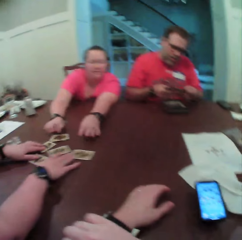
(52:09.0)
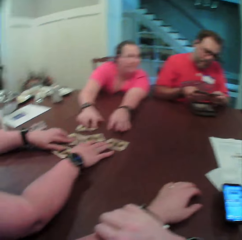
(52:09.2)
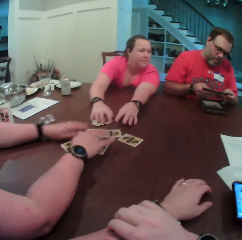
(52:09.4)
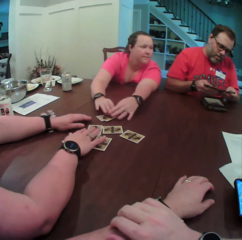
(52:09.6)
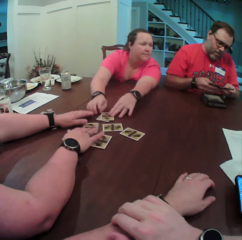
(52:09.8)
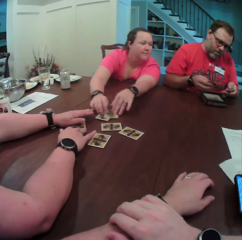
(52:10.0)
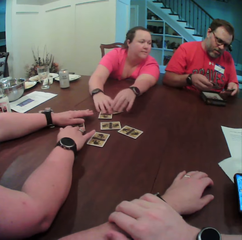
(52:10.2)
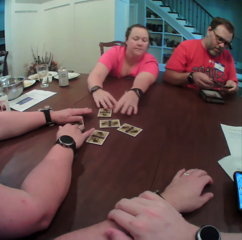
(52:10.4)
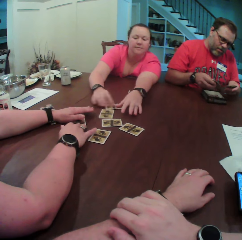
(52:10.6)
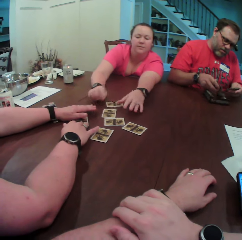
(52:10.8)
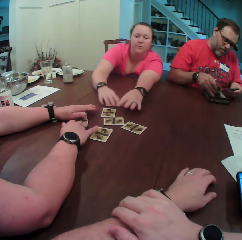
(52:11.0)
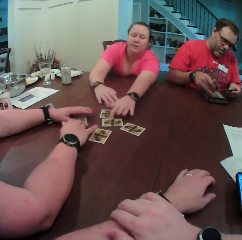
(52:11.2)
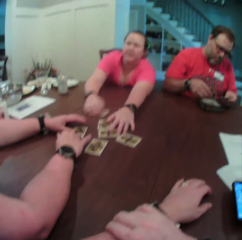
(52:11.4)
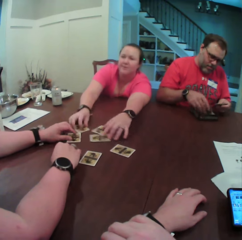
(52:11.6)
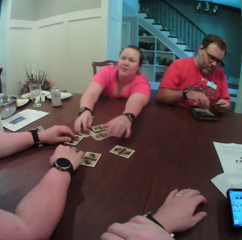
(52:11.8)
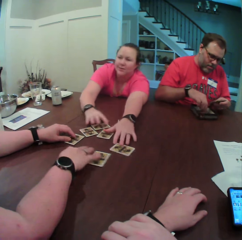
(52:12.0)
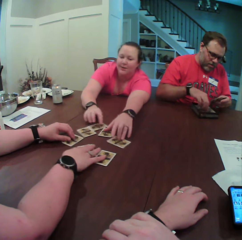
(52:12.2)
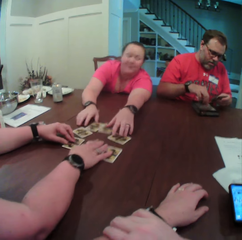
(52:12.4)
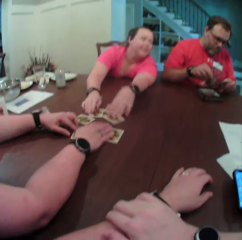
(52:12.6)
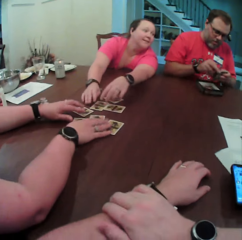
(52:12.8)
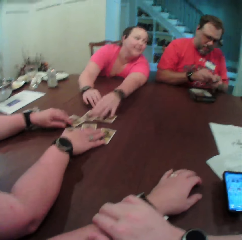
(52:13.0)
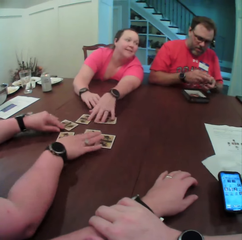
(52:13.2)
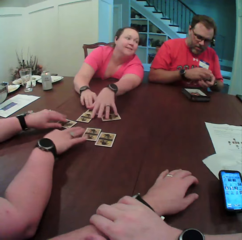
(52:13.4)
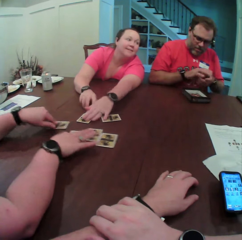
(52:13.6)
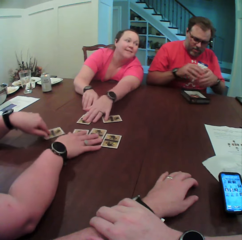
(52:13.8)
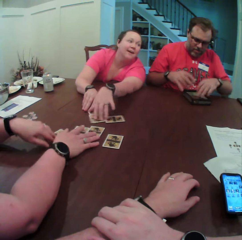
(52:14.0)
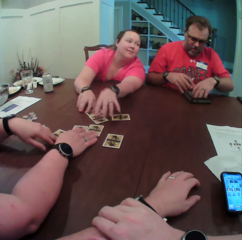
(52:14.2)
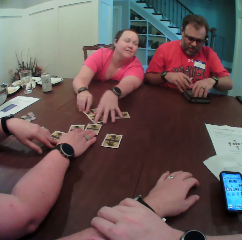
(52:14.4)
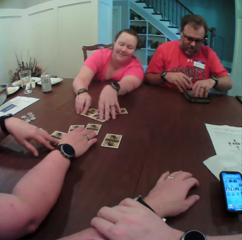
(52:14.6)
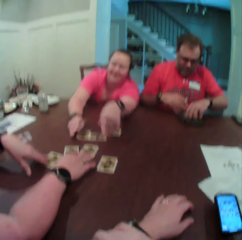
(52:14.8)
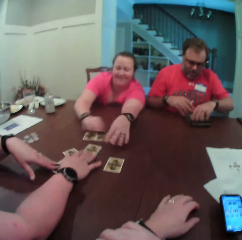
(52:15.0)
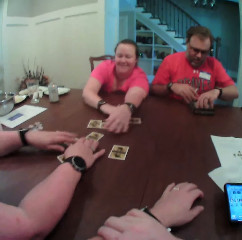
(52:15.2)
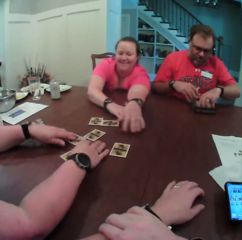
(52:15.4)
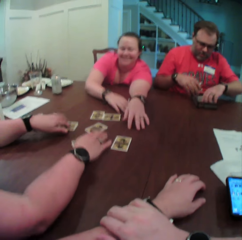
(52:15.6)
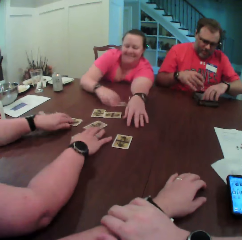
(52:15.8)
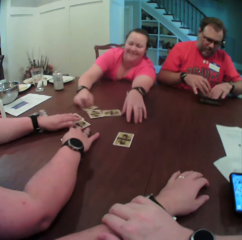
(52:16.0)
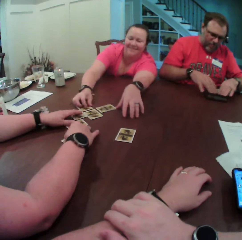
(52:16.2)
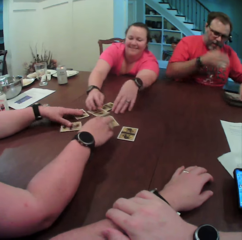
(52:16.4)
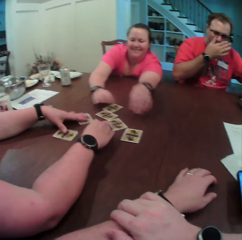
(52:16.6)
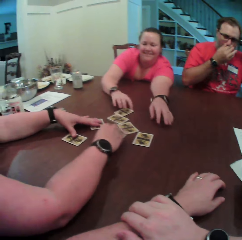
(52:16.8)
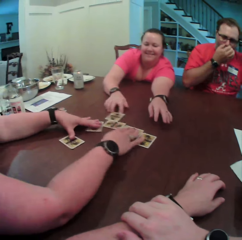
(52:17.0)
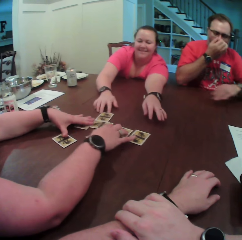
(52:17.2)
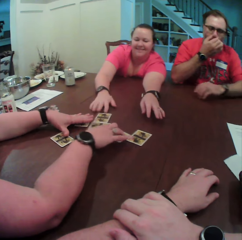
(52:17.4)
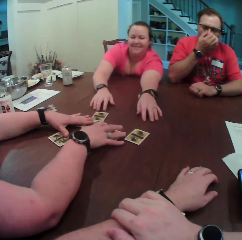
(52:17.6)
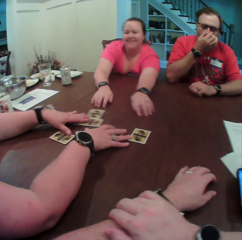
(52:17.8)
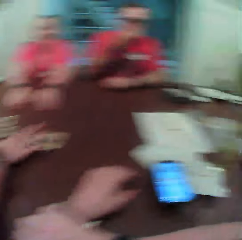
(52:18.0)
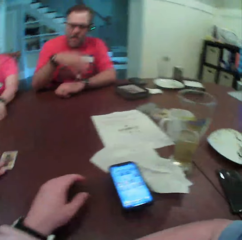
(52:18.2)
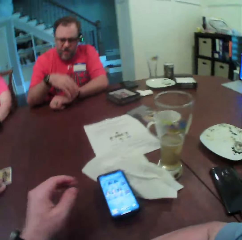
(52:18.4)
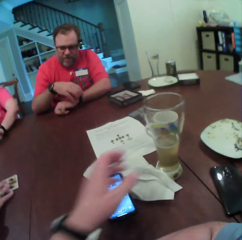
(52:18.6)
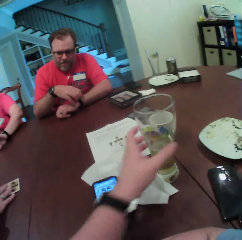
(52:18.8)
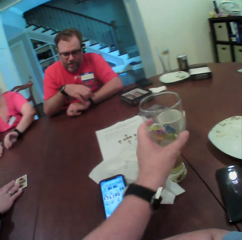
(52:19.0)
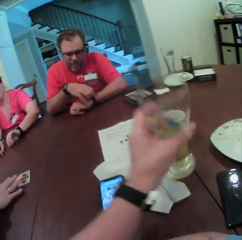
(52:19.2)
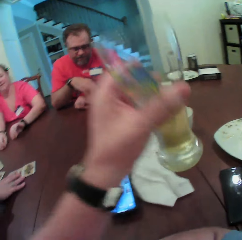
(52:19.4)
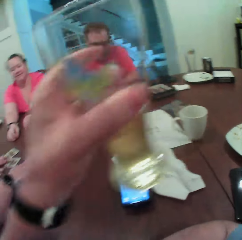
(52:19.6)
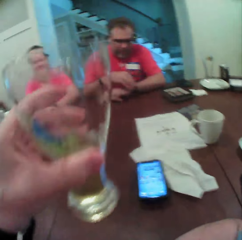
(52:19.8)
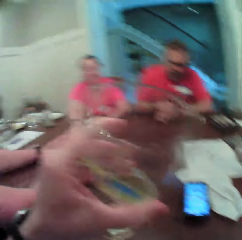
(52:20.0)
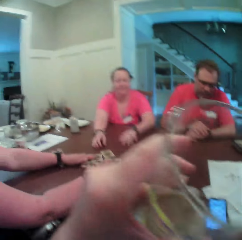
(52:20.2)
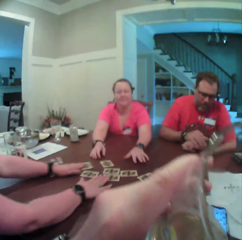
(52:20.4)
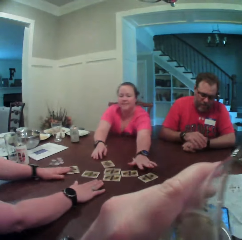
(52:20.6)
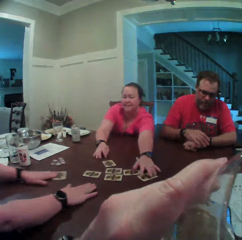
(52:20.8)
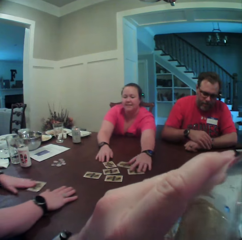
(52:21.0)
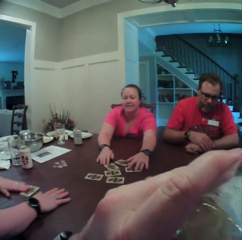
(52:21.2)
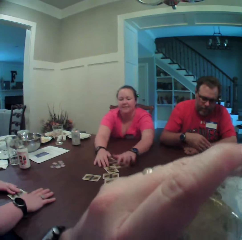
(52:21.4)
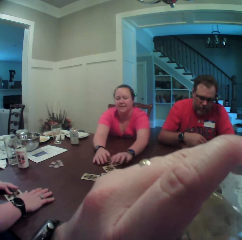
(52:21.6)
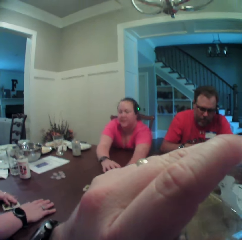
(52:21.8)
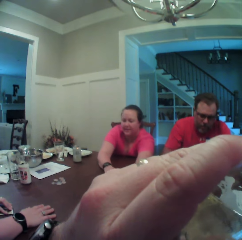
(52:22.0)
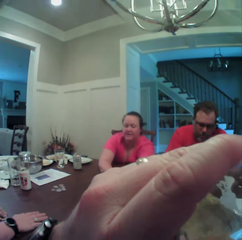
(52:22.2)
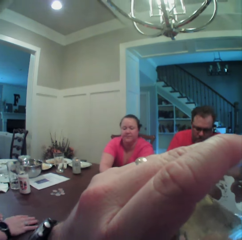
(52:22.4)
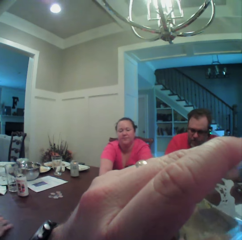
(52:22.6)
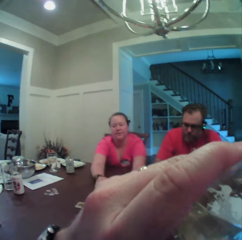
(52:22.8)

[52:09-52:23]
The camera wearer looks around. A woman shuffles the cards on the table with both hands. Another woman shuffles the cards on the table with both hands. A man drops a card inside the box with his right hand. He drops the card inside the box with his right hand again. He picks up the card from the box with his right hand. He passes the cards to his right hand with his left hand. He puts the cards inside the box with his right hand. He drags the box on the table with his left hand. He touches his nose with his right hand. He places his left hand on the table. He touches a wristwatch on his left hand with his right hand. The camera wearer picks up the cup on the table with his left hand. He sips from the cup in his left hand.

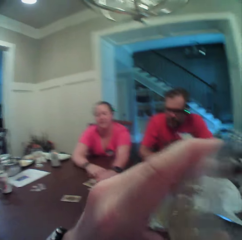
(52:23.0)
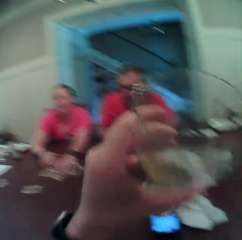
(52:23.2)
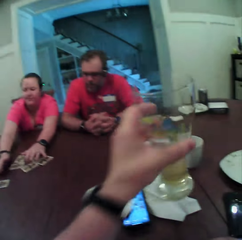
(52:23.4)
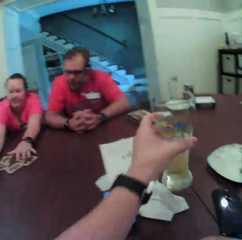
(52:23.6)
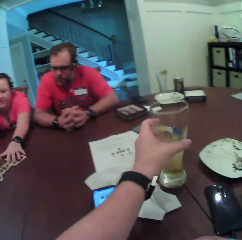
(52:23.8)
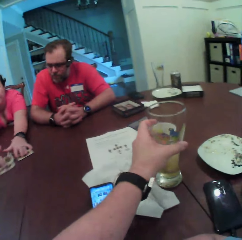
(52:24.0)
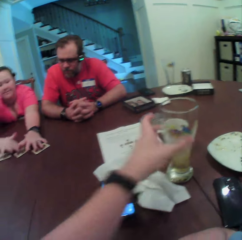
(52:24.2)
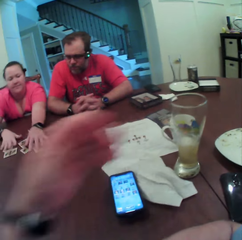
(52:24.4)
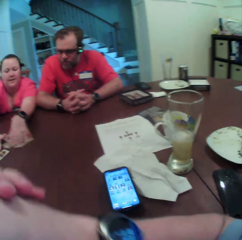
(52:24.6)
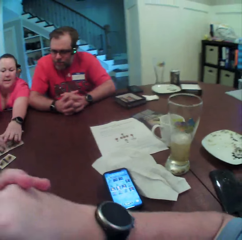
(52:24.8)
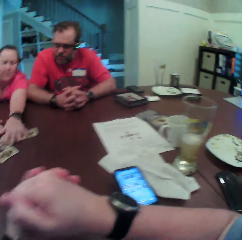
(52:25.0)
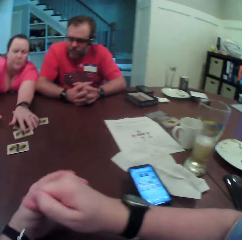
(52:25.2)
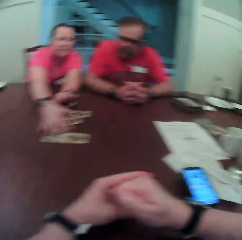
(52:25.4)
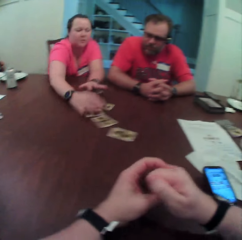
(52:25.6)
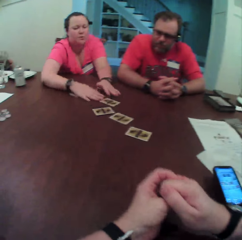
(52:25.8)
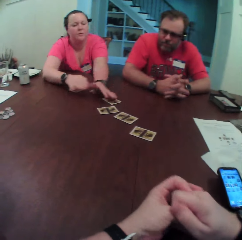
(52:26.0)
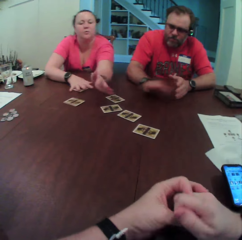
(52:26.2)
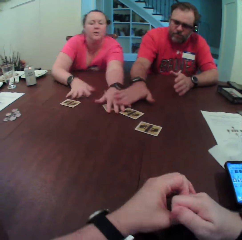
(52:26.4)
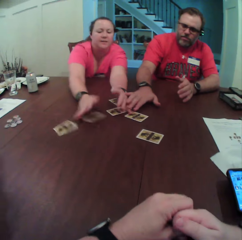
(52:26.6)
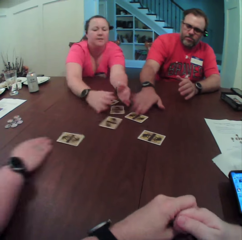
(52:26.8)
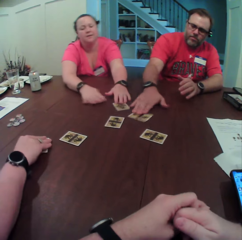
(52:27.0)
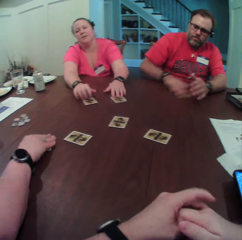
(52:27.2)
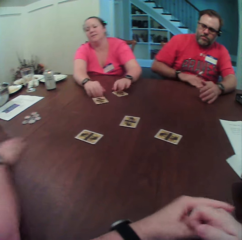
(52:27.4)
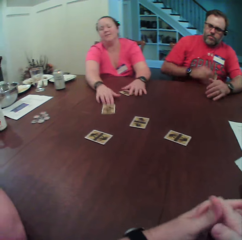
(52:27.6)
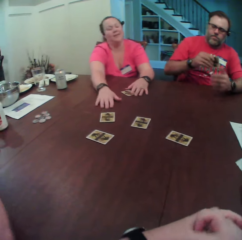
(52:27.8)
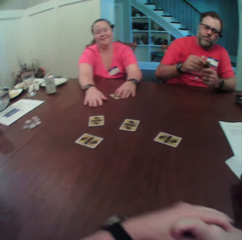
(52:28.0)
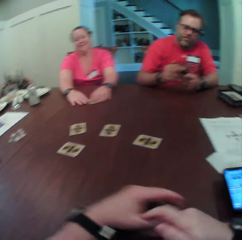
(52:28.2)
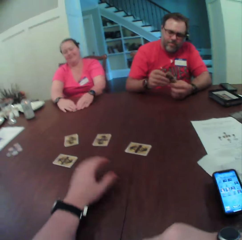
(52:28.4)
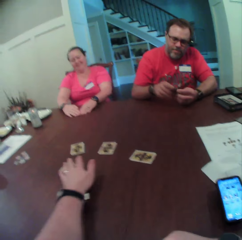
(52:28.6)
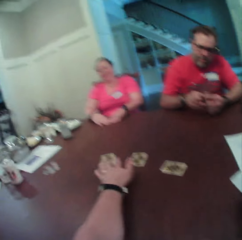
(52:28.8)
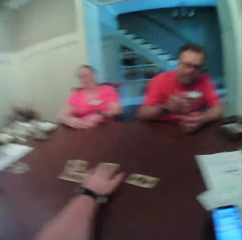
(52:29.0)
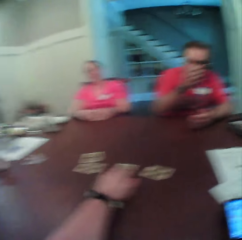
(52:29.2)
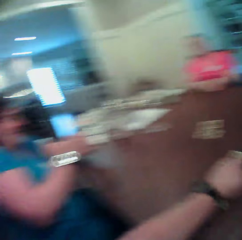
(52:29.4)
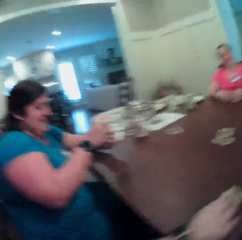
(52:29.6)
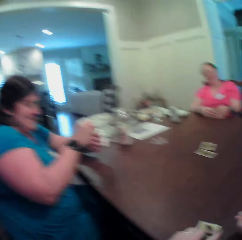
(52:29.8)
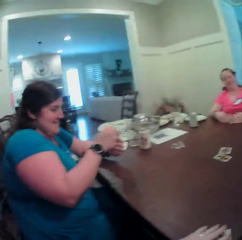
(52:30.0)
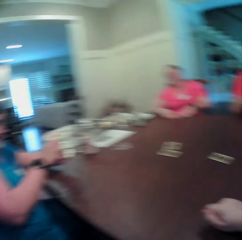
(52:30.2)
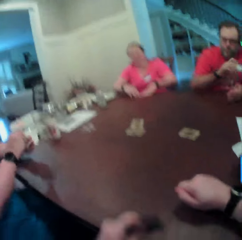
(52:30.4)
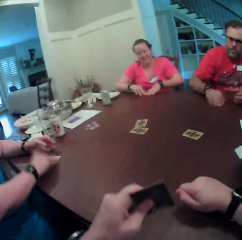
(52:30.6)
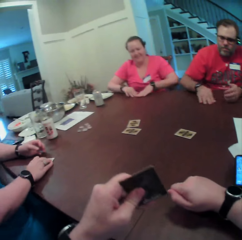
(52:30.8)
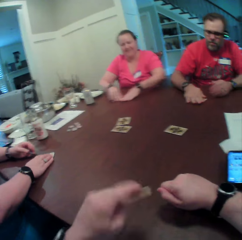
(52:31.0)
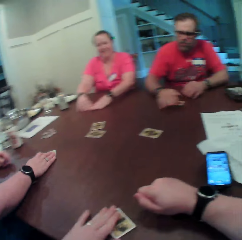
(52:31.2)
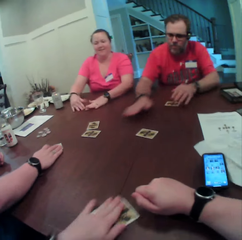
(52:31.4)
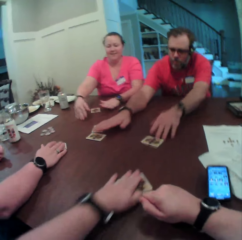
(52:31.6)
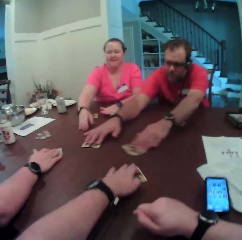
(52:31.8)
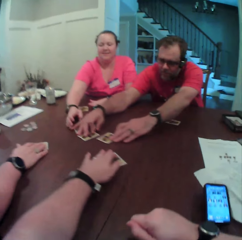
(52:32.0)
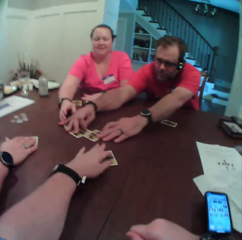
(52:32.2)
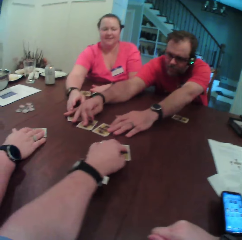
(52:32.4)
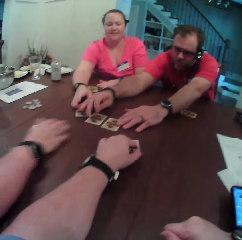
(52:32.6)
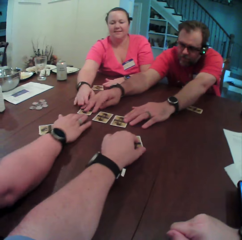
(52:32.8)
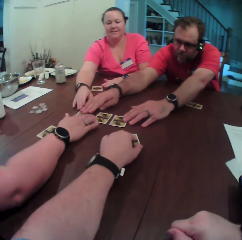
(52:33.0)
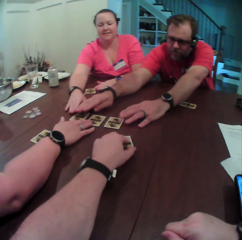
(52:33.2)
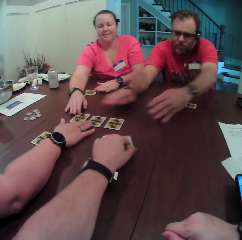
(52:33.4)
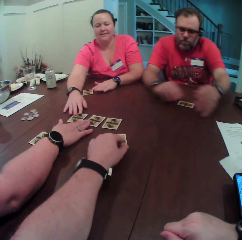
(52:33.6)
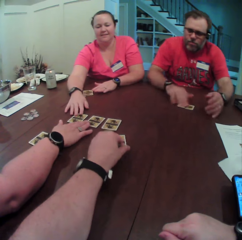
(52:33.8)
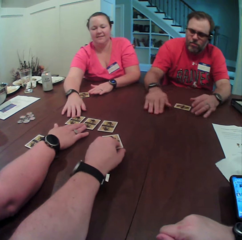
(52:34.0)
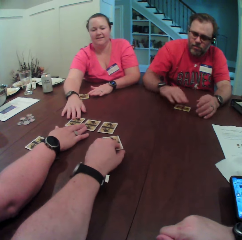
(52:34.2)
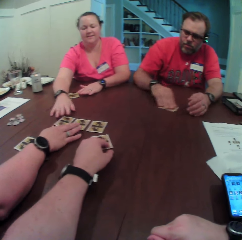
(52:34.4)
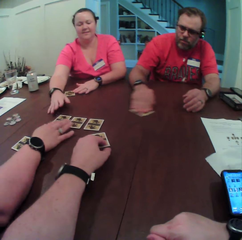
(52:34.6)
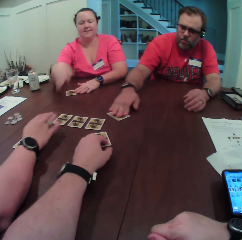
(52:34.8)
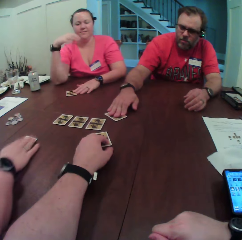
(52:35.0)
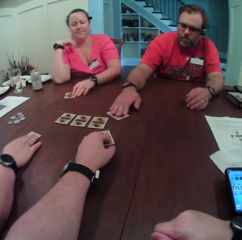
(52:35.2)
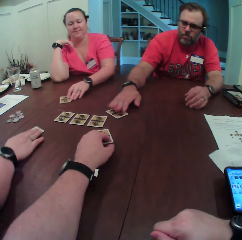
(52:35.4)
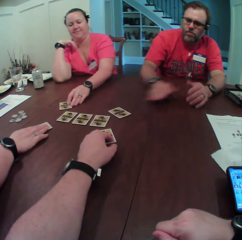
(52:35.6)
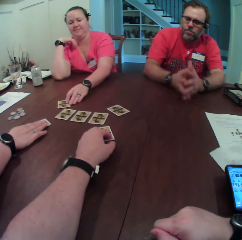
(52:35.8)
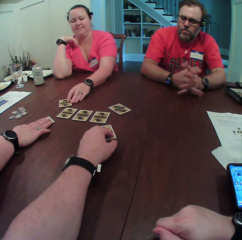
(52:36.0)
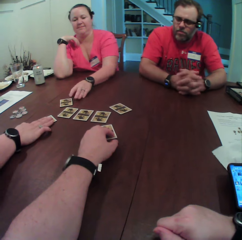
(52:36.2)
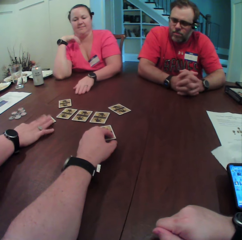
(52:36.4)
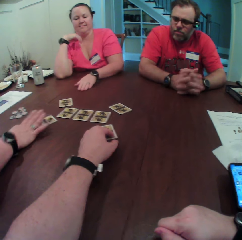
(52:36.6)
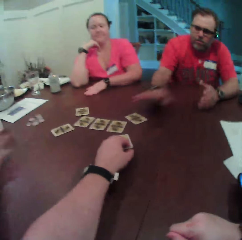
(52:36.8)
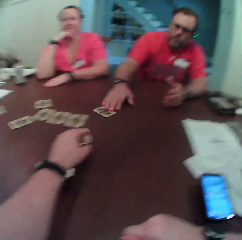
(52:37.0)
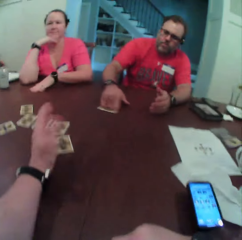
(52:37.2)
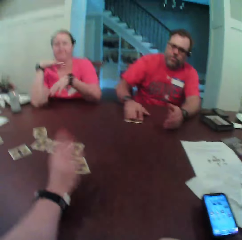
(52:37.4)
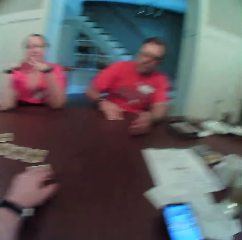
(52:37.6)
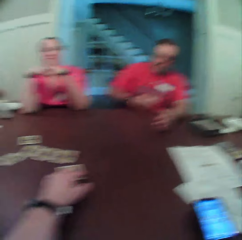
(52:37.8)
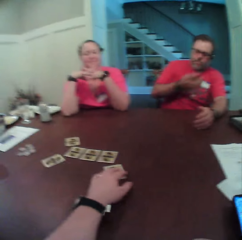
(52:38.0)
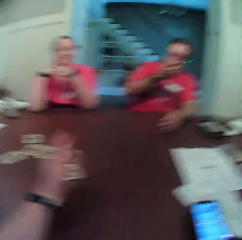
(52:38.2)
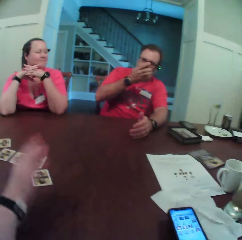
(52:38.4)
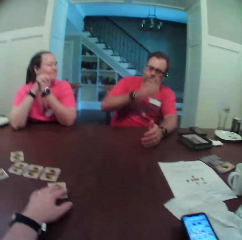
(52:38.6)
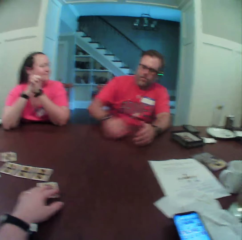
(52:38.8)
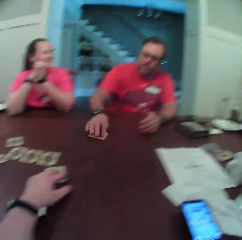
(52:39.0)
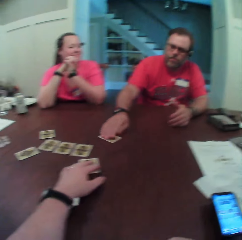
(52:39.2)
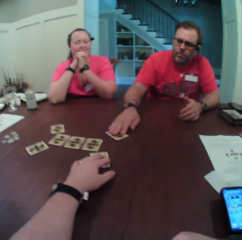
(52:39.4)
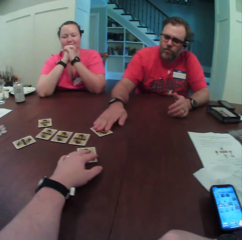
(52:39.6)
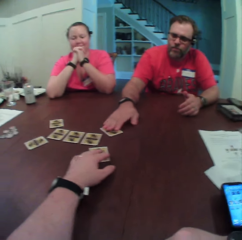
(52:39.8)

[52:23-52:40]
The camera wearer drops the cup on the table with his left hand. A woman shuffles the cards on the table with both hands. The camera wearer looks around. Another woman drops a card on the table with her right hand. A man picks up the card on the table with his right hand. The first woman picks up the card on the table with her left hand. She touches the card with both hands. The camera wearer picks up the card on the table with his left hand. He turns towards the other woman. He turns towards the first woman and the man. The man drops the card on the table with his right hand. The other woman drops the card on the table with her right hand. The camera wearer drops the card on the table with his left hand. The man touches the cards on the table with both hands. He drags the card on the table with his right hand. He picks up the card on the table with his right hand. The camera wearer touches the cards. The man drops the card on the table with his right hand.
